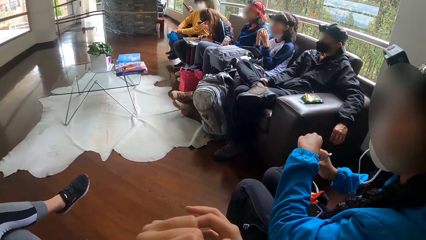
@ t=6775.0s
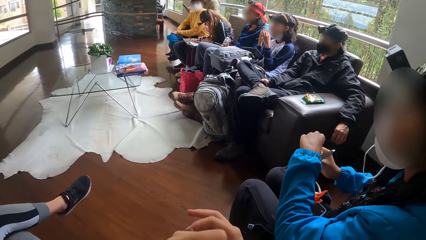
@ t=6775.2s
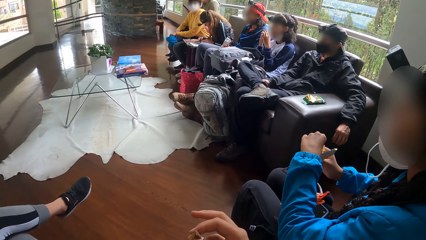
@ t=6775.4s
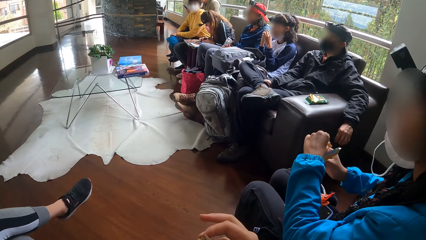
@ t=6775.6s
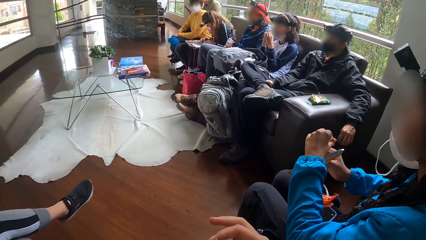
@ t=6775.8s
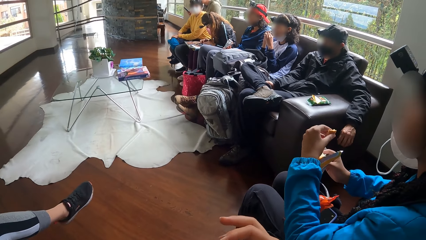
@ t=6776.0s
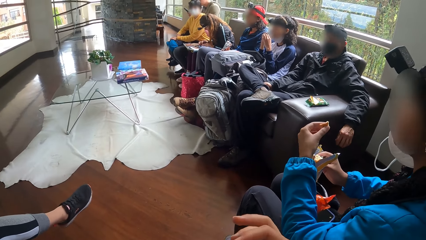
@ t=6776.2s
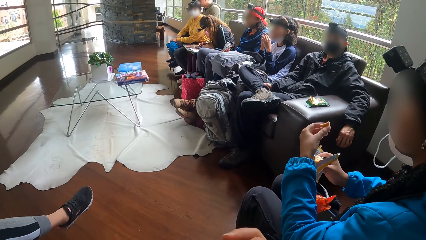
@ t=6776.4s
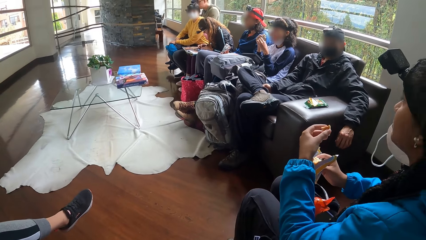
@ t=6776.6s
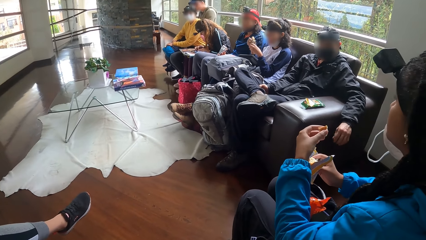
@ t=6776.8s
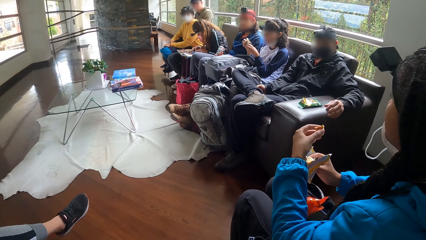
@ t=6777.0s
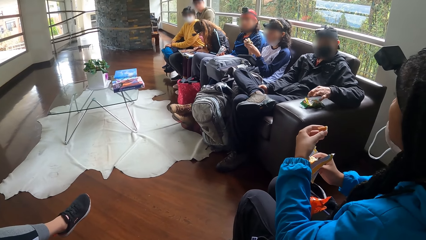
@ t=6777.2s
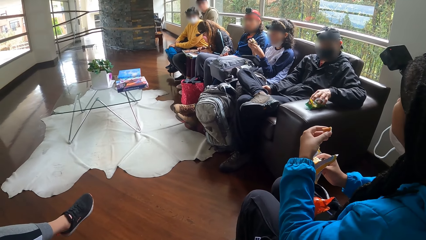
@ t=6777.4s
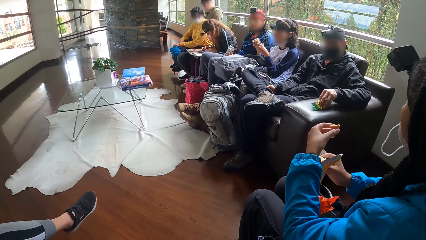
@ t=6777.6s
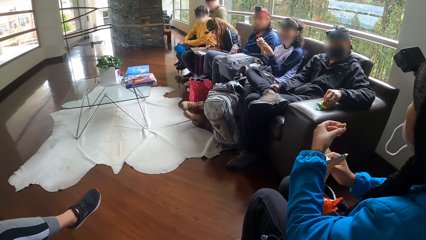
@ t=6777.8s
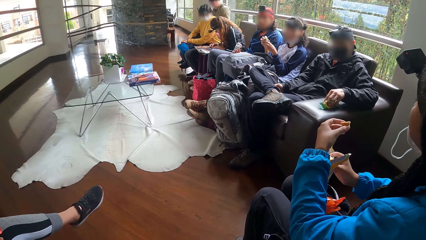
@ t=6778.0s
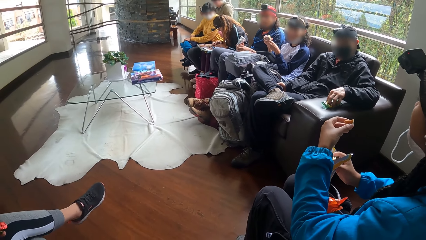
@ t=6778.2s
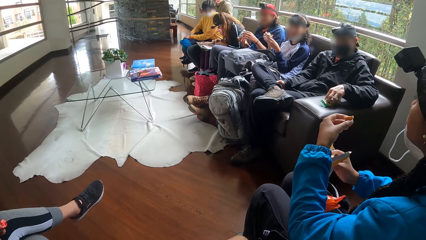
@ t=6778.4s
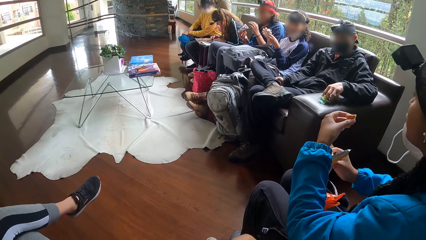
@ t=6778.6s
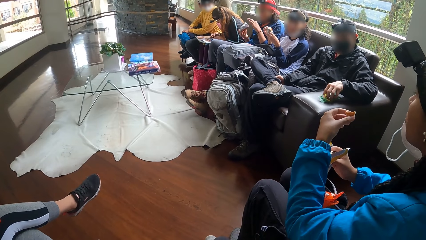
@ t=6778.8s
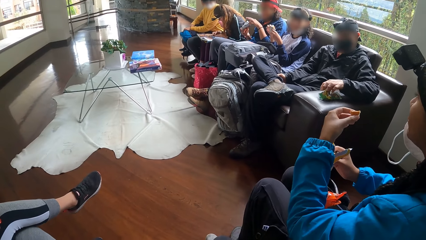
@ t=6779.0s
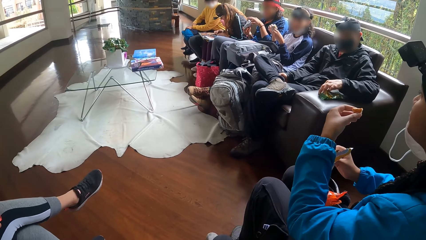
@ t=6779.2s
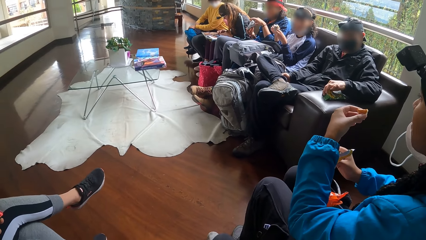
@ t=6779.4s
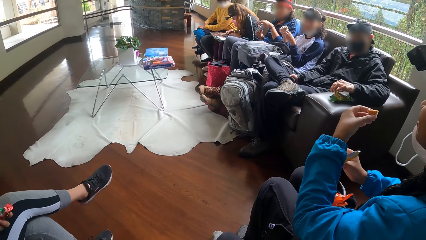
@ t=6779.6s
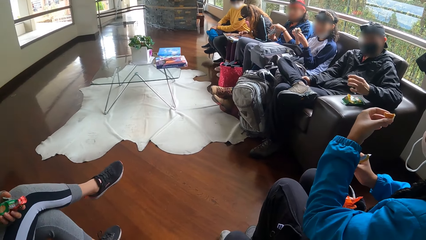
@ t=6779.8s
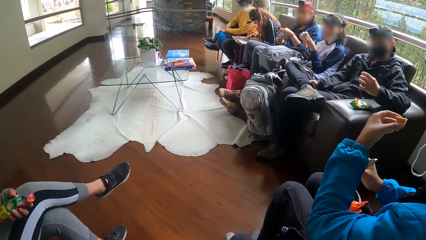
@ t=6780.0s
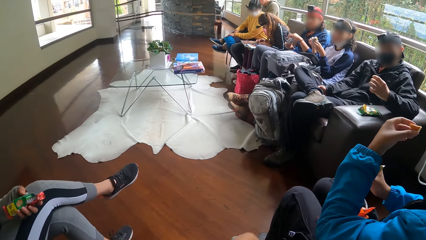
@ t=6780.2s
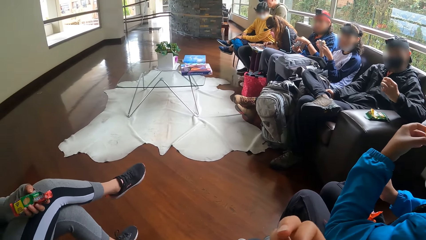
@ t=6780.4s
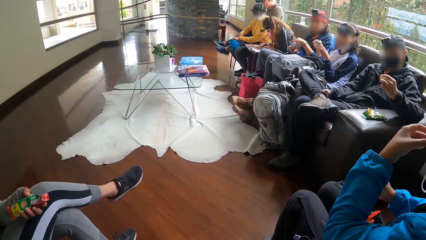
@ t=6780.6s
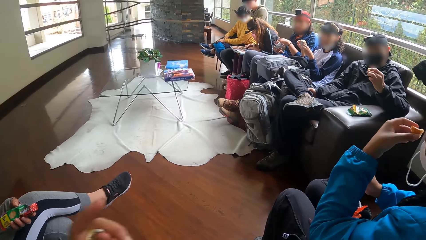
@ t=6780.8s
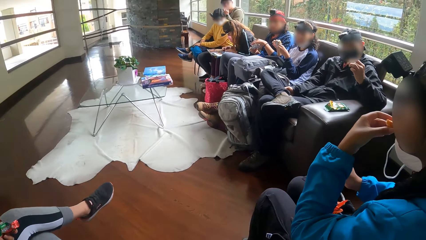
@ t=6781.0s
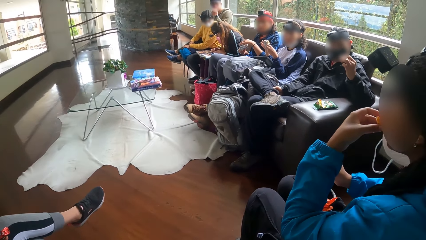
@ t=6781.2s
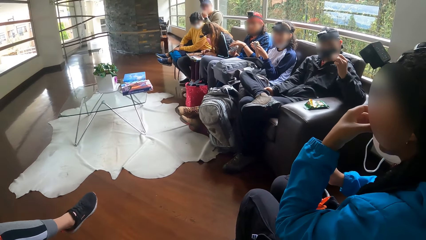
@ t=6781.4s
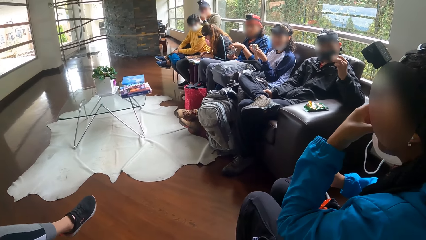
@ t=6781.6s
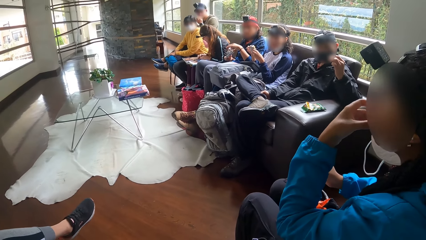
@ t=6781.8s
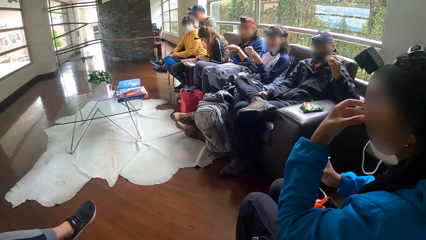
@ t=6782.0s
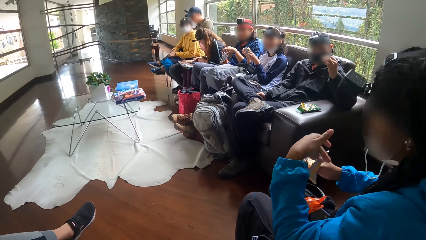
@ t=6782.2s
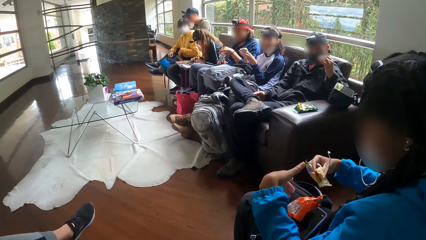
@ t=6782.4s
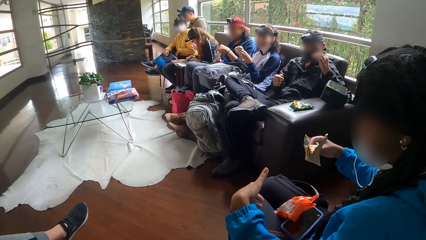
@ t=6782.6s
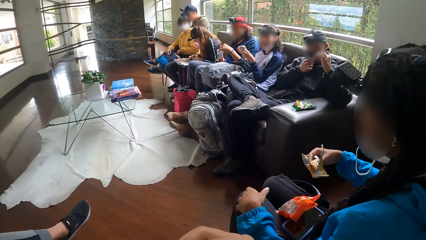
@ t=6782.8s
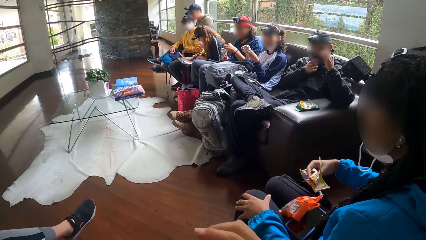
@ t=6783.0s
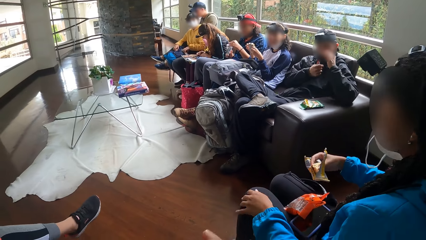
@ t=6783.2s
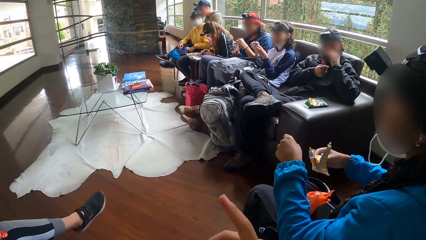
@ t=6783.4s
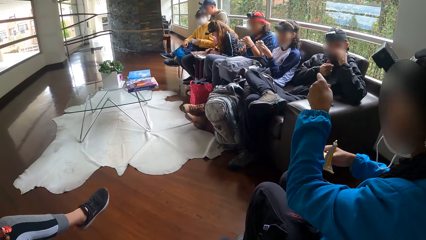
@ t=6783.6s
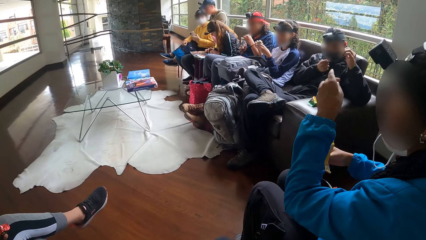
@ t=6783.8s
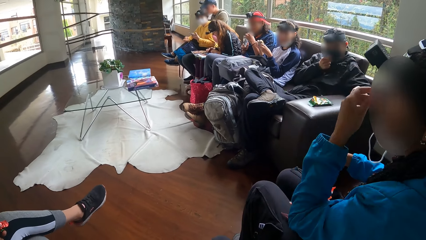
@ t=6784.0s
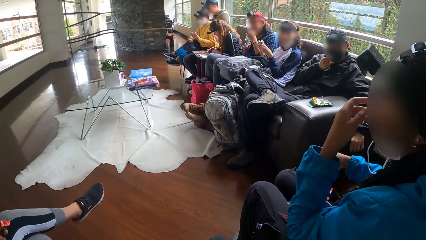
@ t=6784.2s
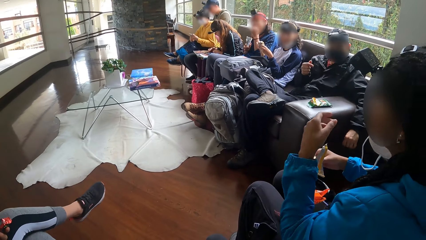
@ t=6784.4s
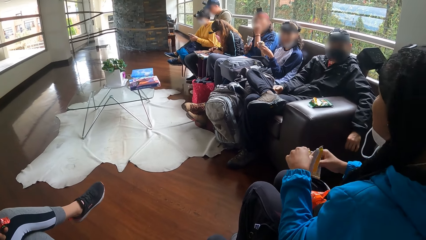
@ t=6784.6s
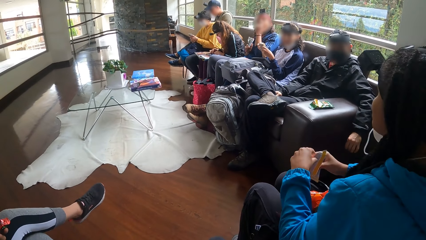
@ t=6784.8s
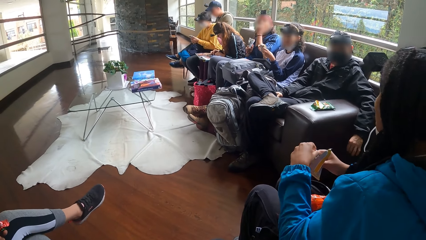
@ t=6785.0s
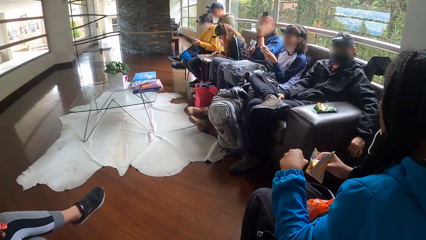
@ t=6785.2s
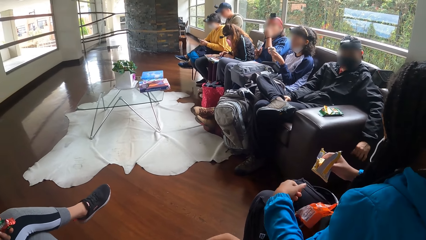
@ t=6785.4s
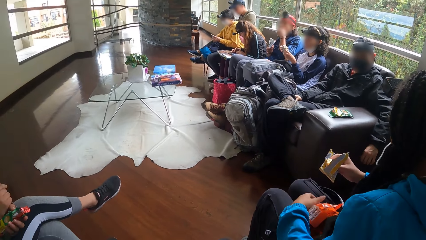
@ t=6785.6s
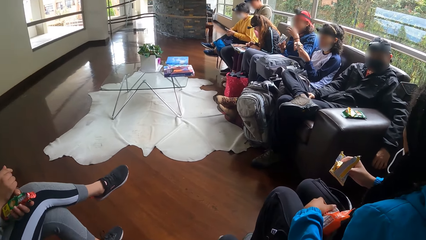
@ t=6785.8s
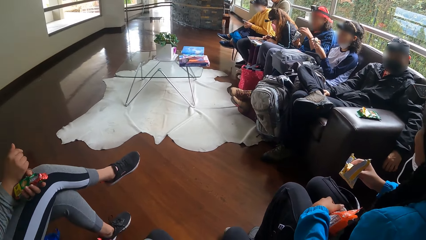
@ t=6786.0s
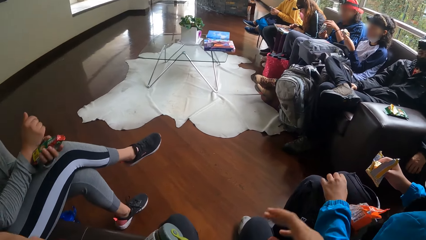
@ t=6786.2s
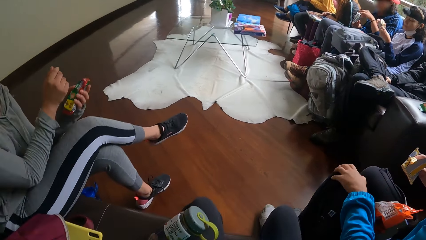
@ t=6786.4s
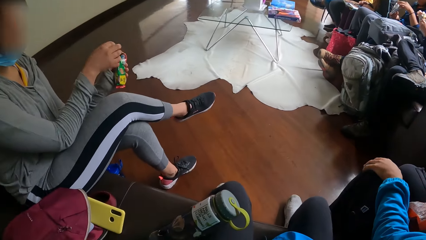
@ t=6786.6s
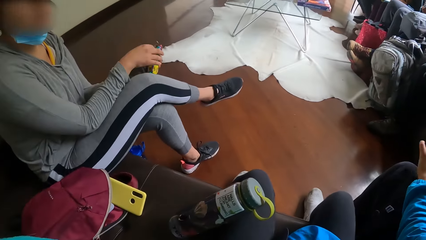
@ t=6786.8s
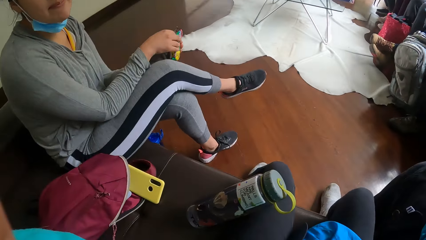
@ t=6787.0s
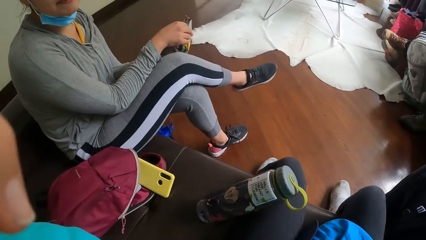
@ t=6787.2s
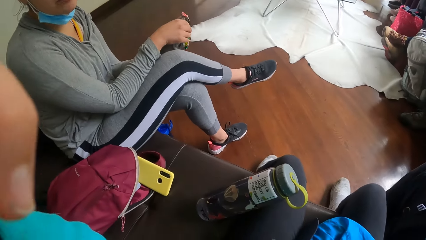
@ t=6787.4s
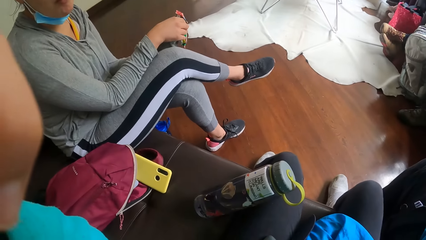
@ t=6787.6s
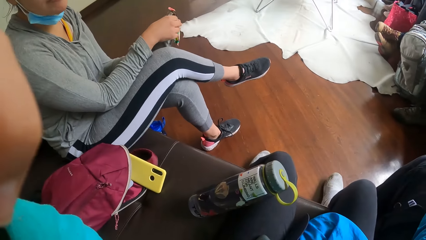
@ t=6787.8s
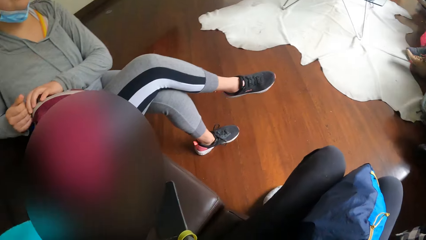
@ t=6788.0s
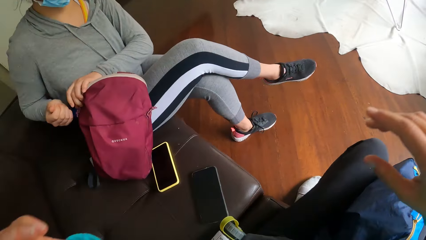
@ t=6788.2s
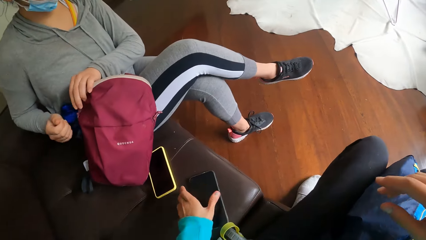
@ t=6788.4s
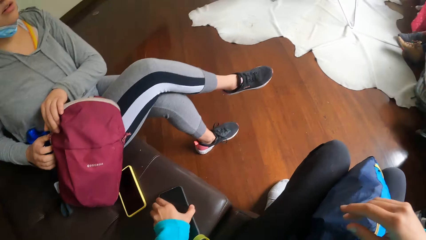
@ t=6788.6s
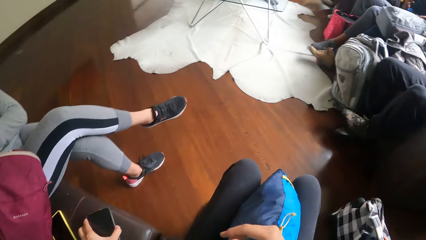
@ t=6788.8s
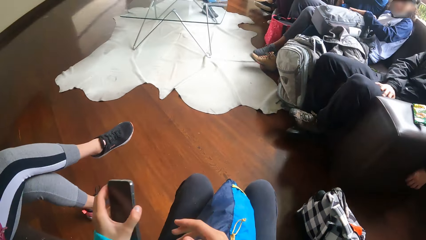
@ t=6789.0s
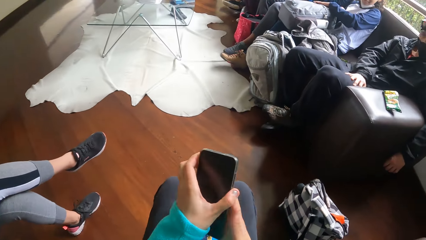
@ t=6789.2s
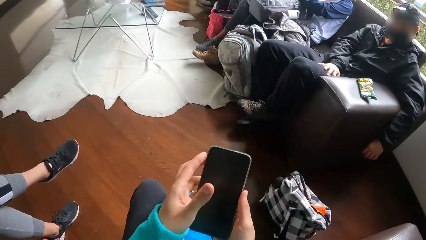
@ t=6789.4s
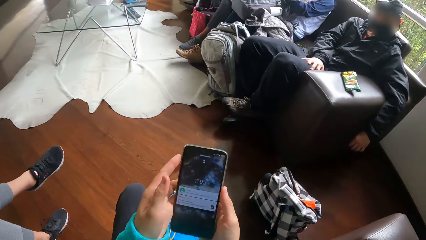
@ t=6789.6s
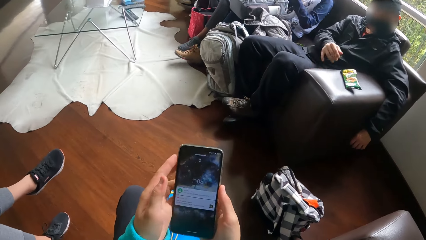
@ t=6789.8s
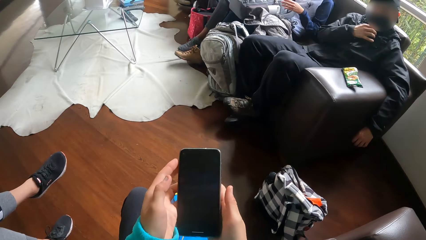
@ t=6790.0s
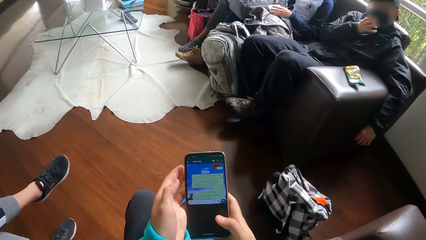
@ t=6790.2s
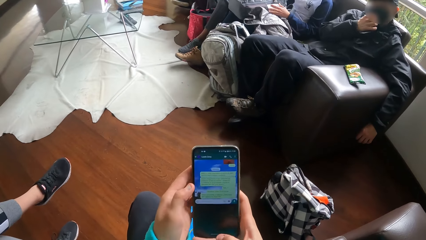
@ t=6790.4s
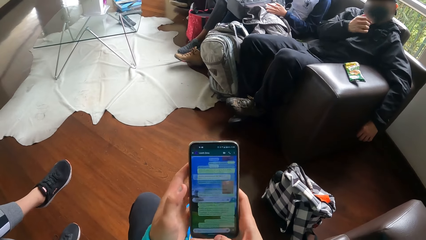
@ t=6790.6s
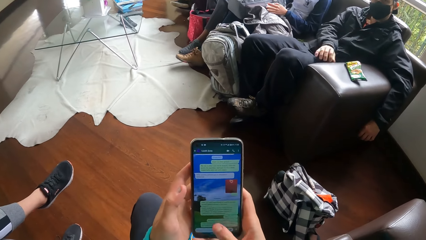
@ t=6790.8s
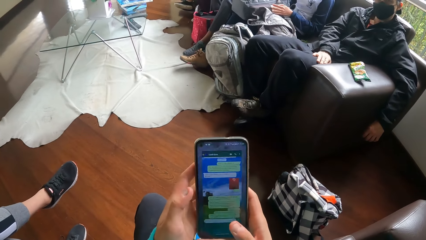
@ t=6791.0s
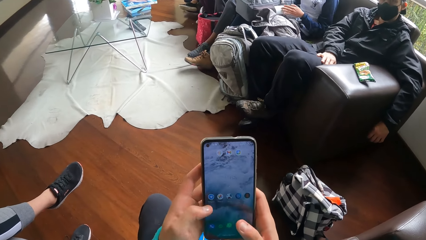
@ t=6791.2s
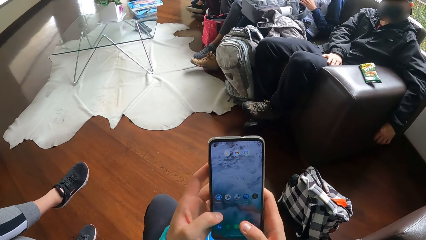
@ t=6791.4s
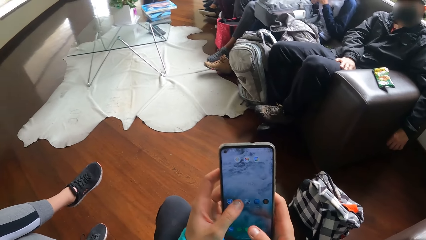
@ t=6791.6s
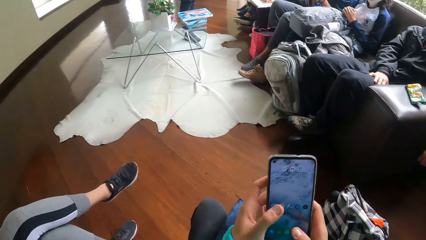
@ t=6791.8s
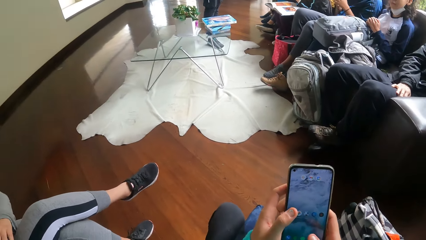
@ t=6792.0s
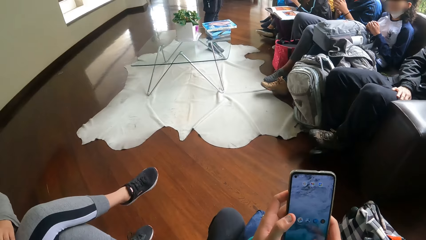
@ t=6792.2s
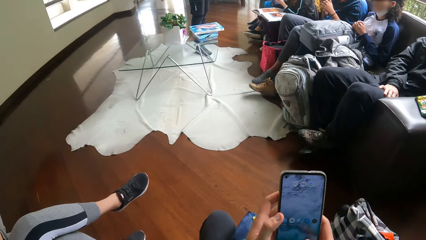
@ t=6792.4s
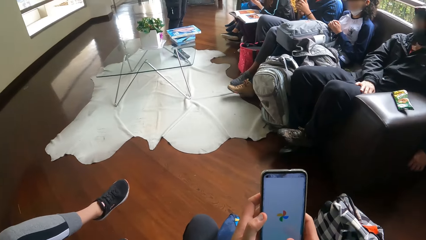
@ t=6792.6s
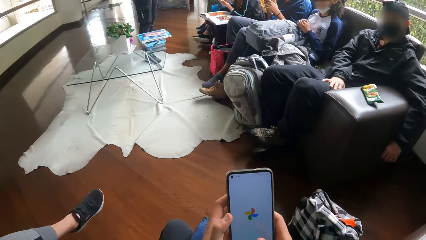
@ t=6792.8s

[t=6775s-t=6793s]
A man interacts with the camera wearer. A woman eats a snack in her hands. The woman nods her head. The man moves his hand. The man picks a snack from the pack of snacks on the chair arm with his left hand. Another woman picks a snack with her left hand from a snack pack in her right hand. Another woman eats a snack. Another woman gesticulates with her hands. A woman moves her hand. The man adjusts the face mask on his face with his right hand. Another woman picks up a phone on her lap with her left hand. The man puts the snack in his left hand in his mouth. The woman with the snack pack eats the snack in her left hand. The woman with the phone operates the phone in her hands. A woman holds a paper. The camera wearer adjusts the camera on her head with her left hand. She lifts her hand. Another woman adjusts a bag on the chair with her hands. The camera wearer picks up a phone on the chair with her left hand. The woman holds the bag. The camera wearer holds the phone with both hands and operates the phone.
